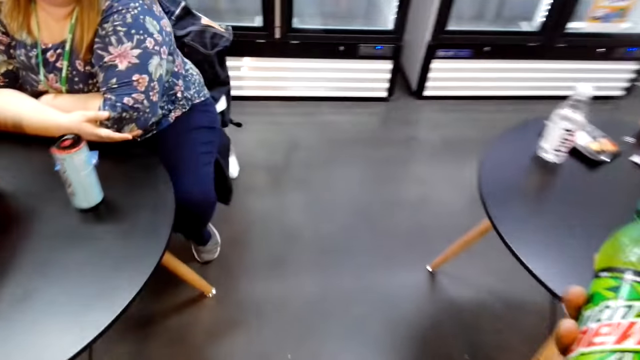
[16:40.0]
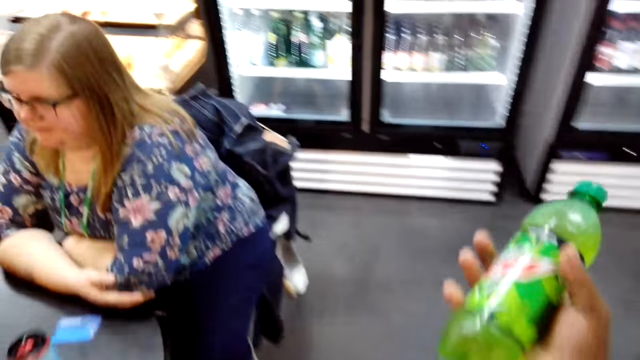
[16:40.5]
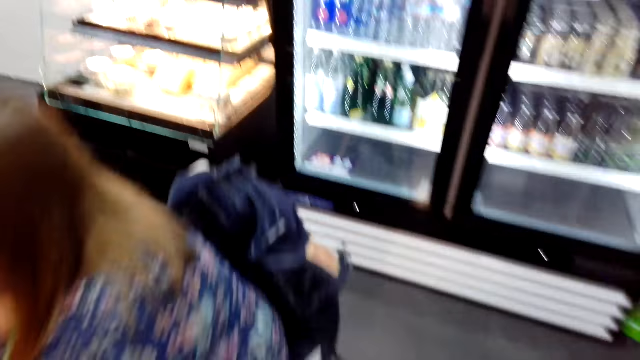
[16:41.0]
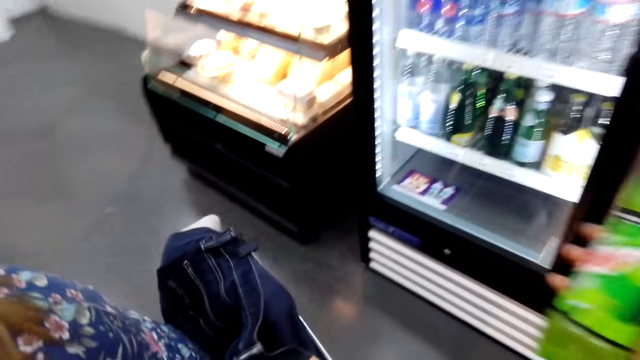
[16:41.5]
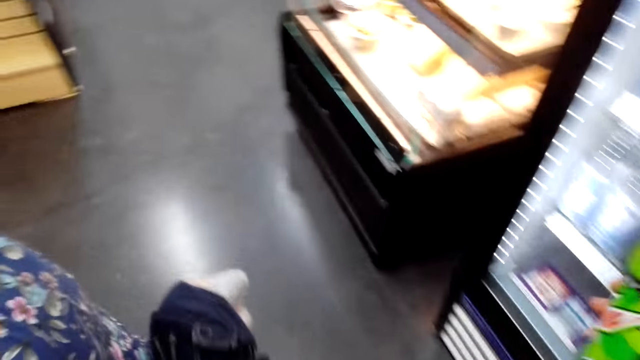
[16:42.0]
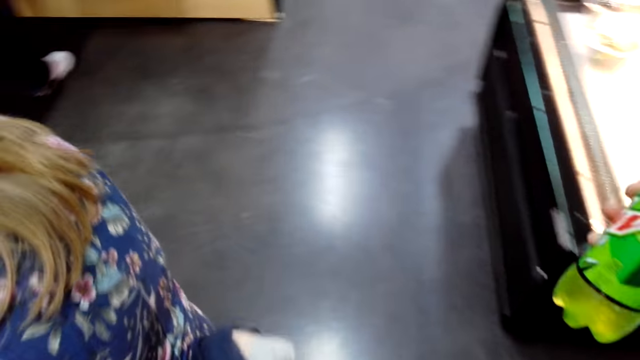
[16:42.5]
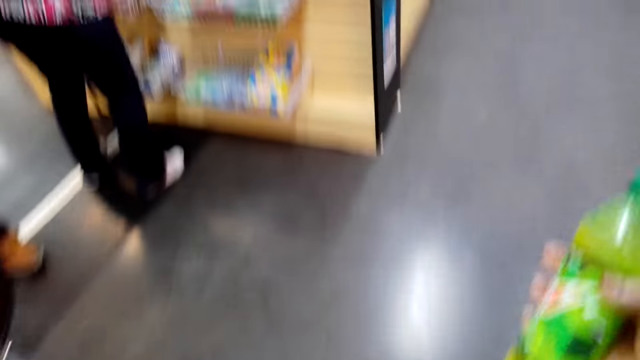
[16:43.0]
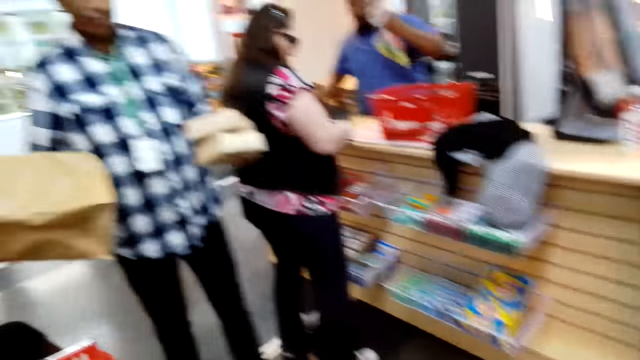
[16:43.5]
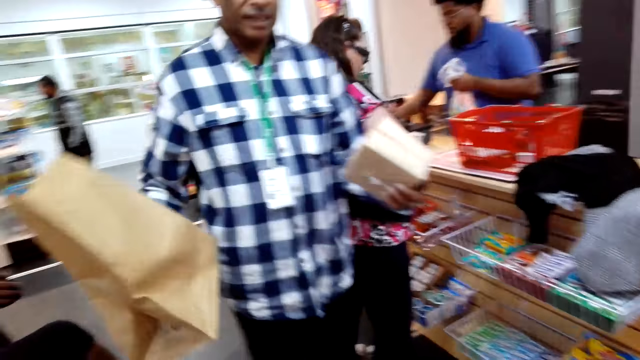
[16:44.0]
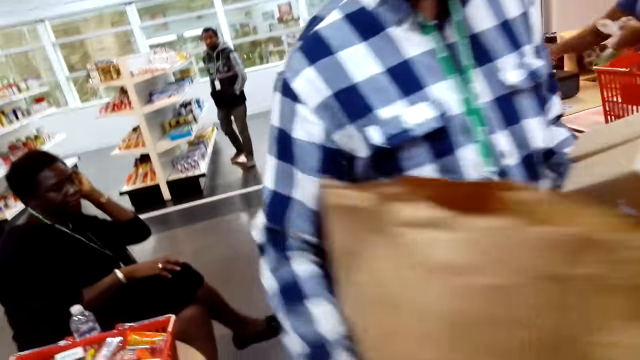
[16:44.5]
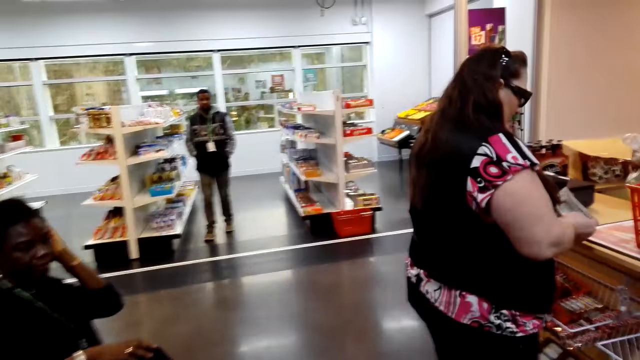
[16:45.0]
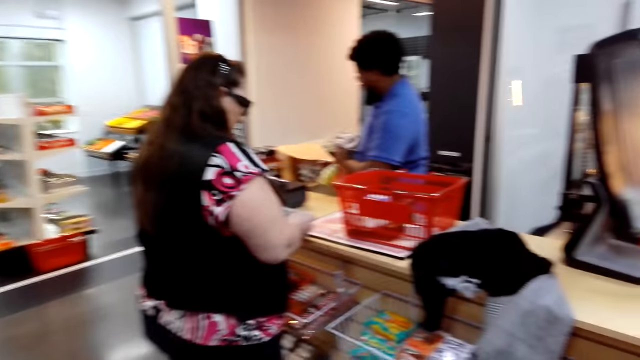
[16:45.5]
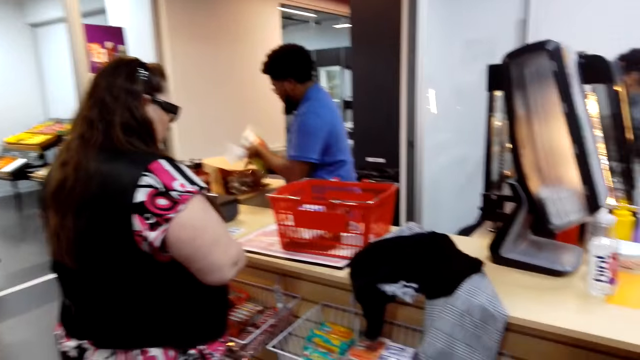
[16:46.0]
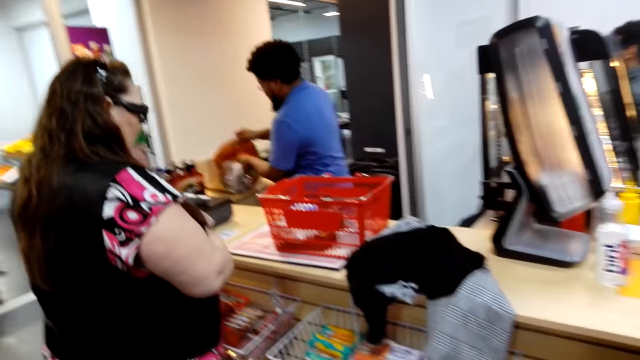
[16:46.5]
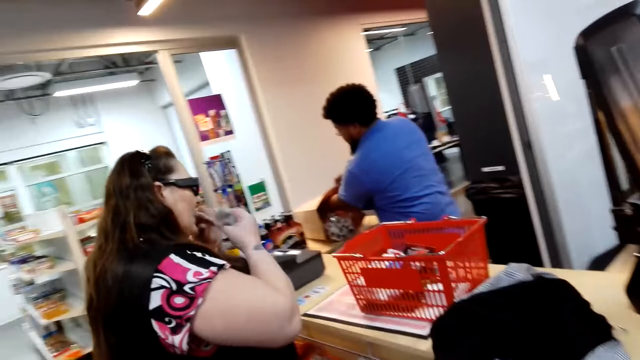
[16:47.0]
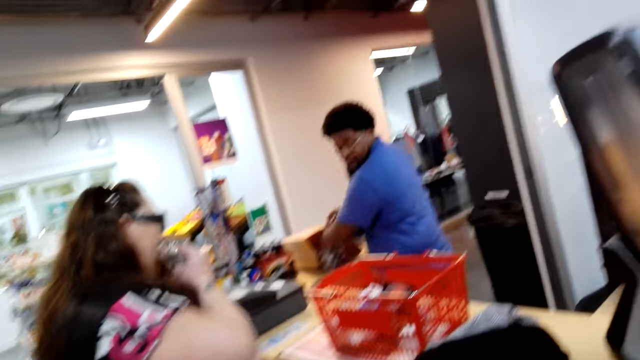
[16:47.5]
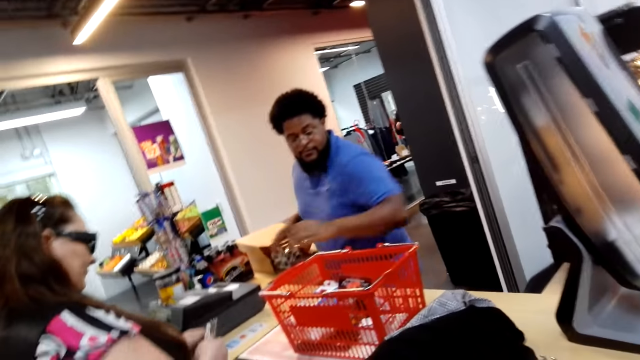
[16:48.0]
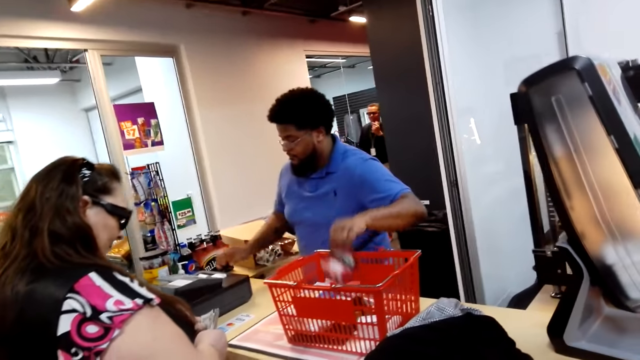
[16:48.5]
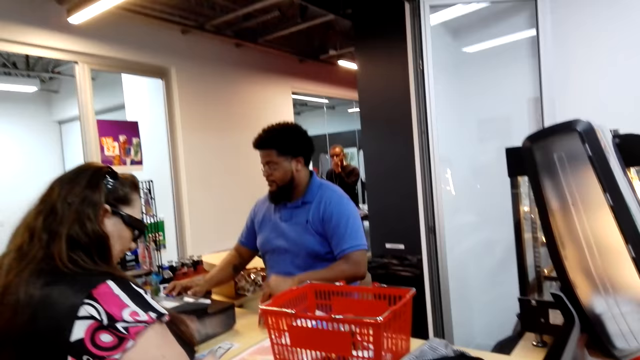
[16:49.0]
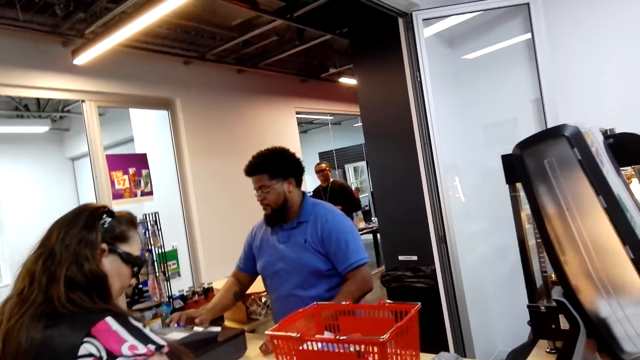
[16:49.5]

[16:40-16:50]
The camera wearer walks in the supermarket. A man puts something in a khaki bag. The man picks something from a shopping basket.

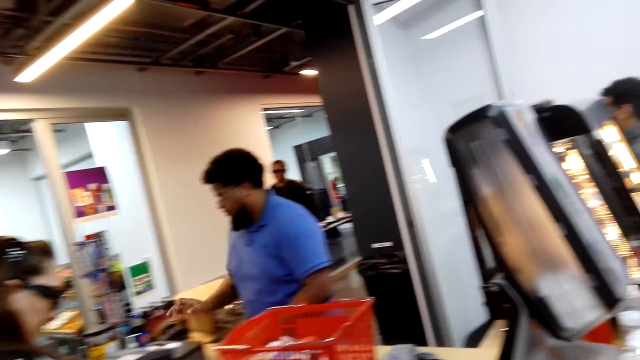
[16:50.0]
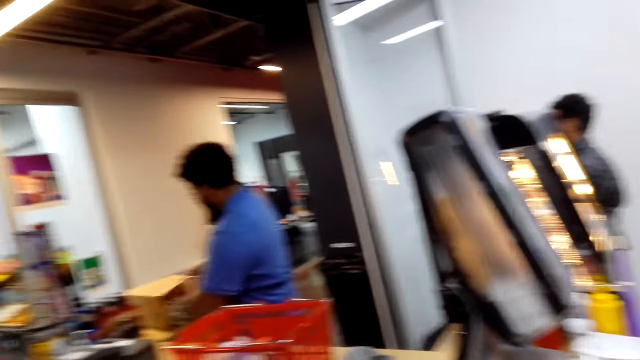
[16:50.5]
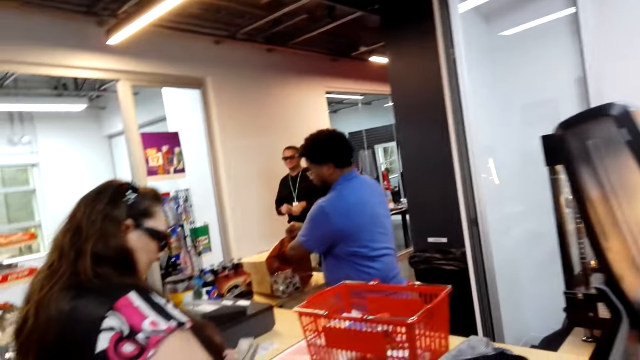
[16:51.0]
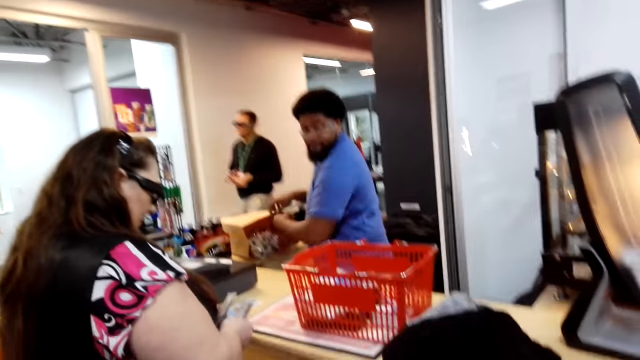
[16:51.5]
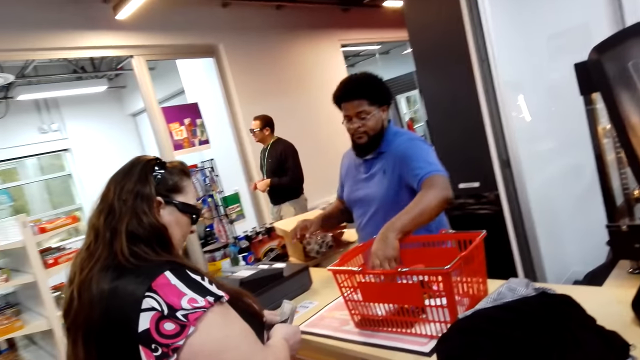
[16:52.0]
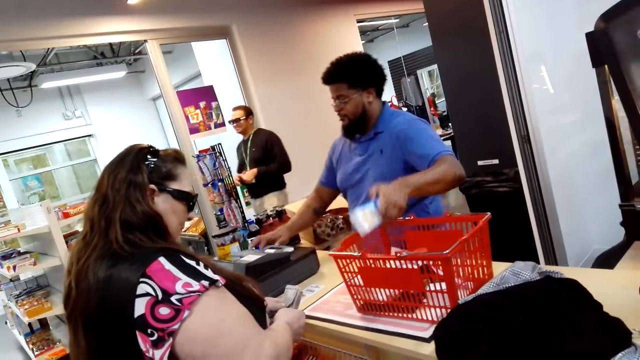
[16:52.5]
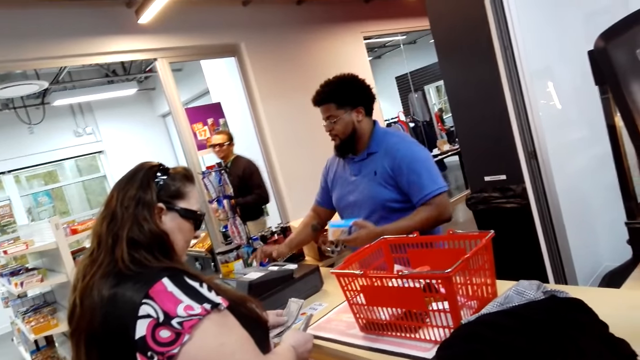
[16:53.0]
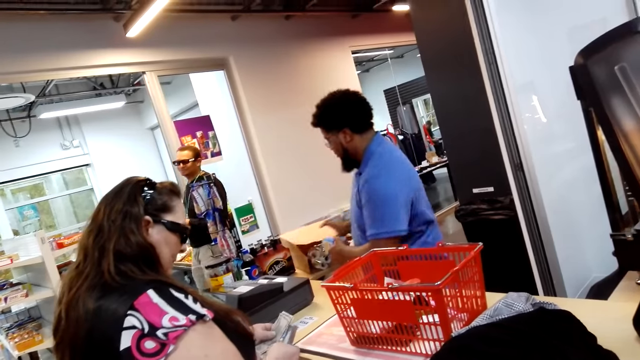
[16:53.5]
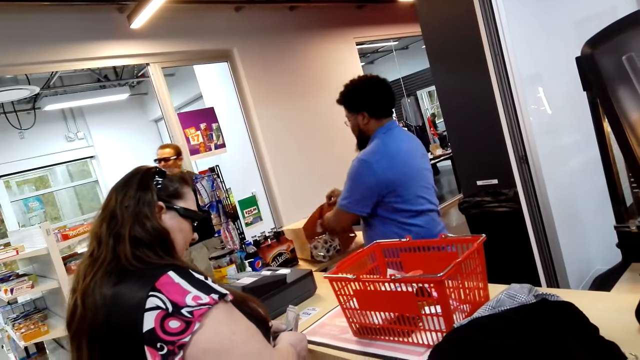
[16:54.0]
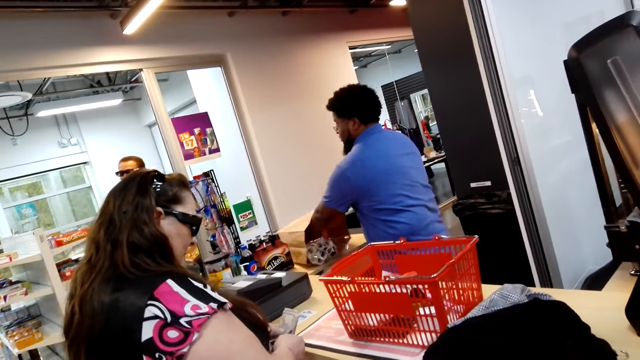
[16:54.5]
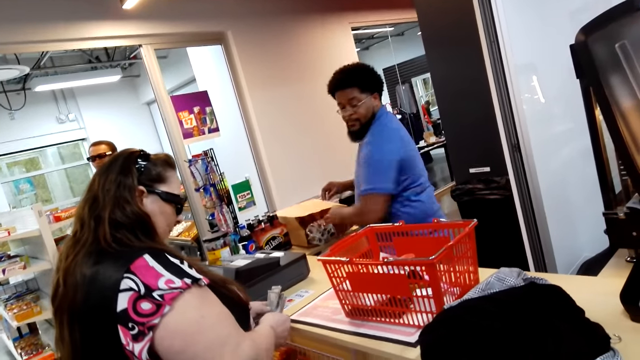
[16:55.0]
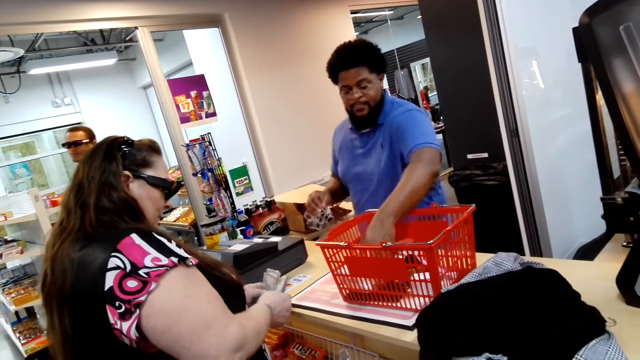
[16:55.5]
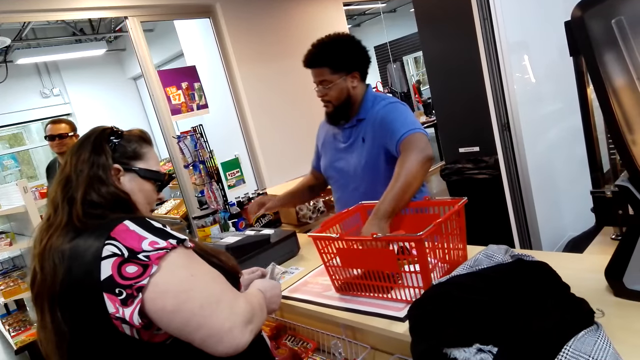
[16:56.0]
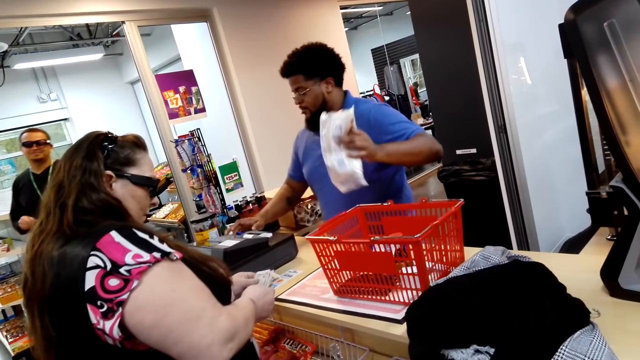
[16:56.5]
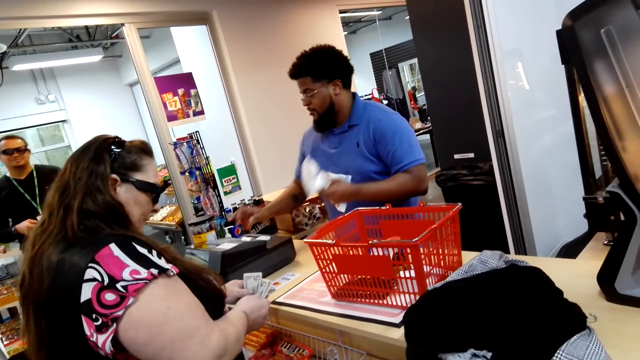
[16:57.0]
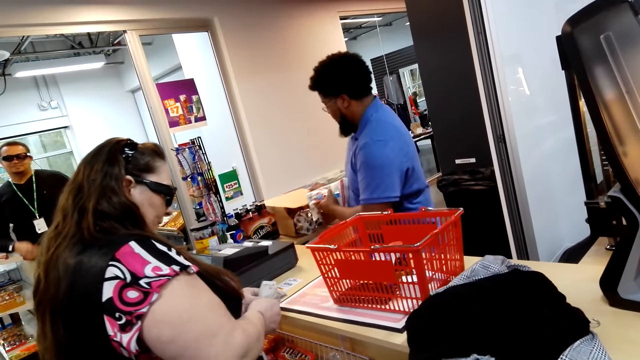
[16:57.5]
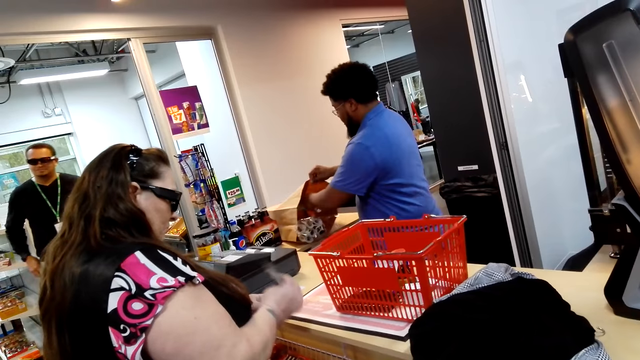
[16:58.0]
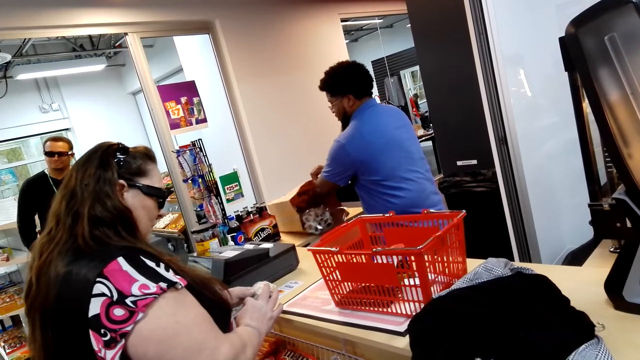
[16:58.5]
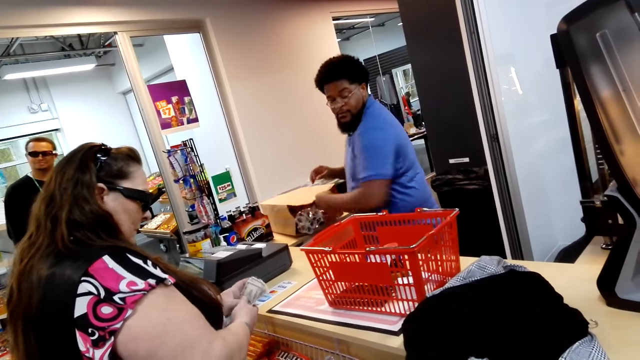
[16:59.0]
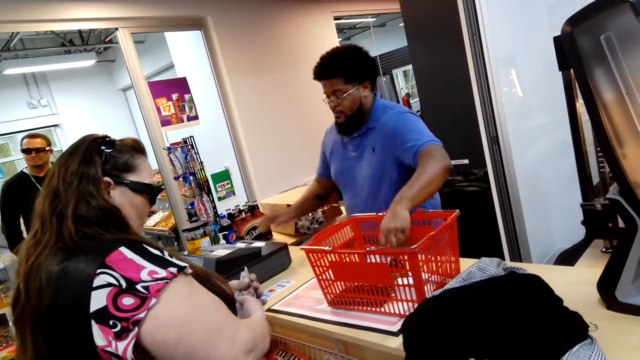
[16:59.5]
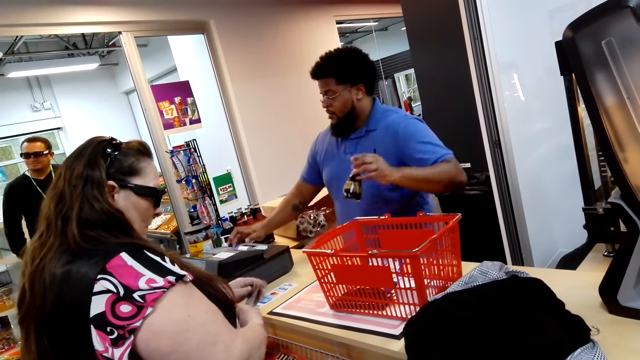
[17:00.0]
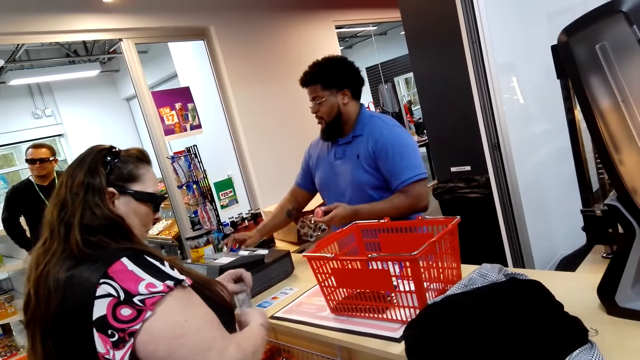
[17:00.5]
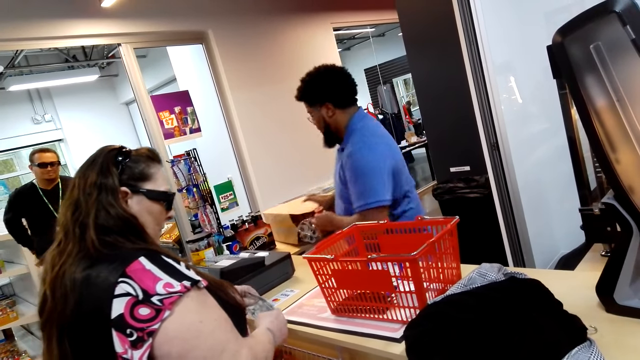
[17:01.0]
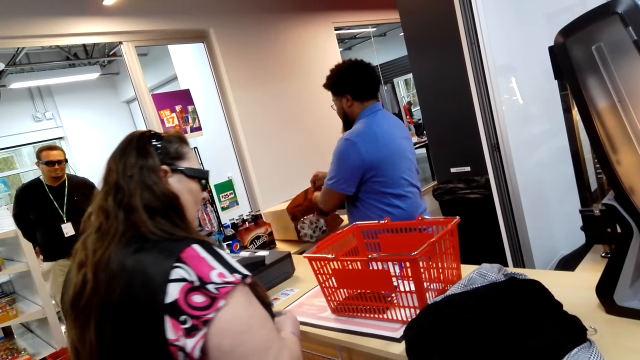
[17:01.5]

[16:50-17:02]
A man dials the cash register machine. The man puts something in a khaki bag. The man picks something from a shopping basket. The man dials the cash register machine. The man puts something in the khaki bag. The man picks something from the shopping basket. The man dials the cash register machine. The man puts something in the khaki bag. The man picks something from the shopping basket. The man dials the cash register machine.
